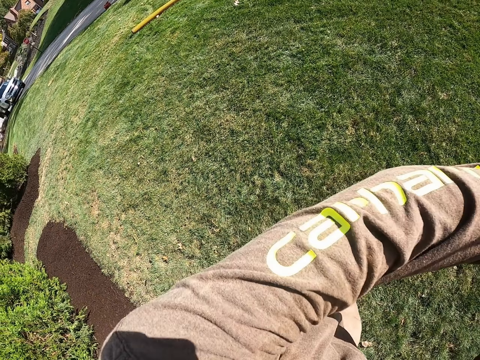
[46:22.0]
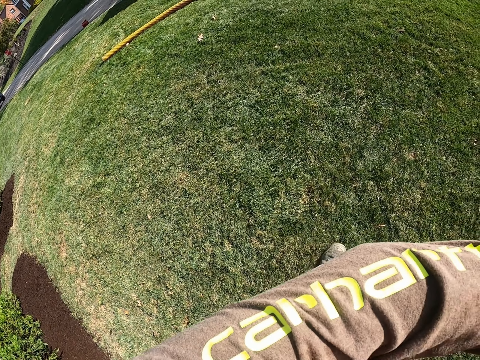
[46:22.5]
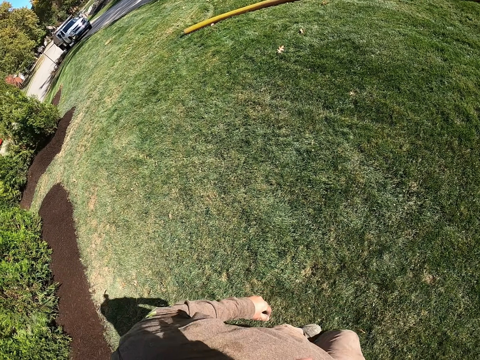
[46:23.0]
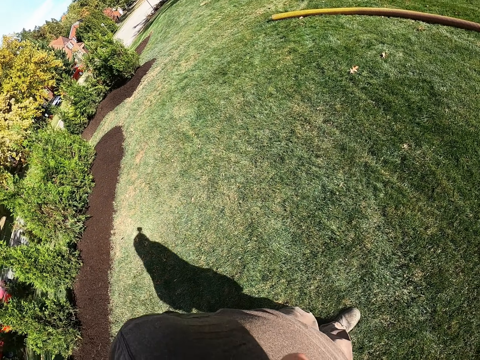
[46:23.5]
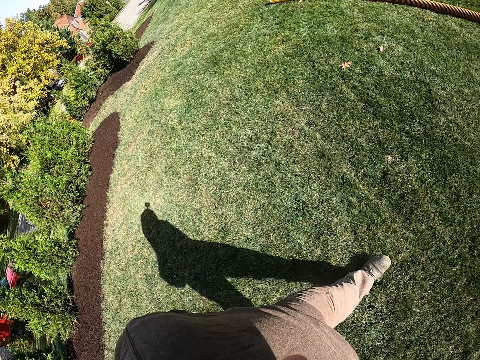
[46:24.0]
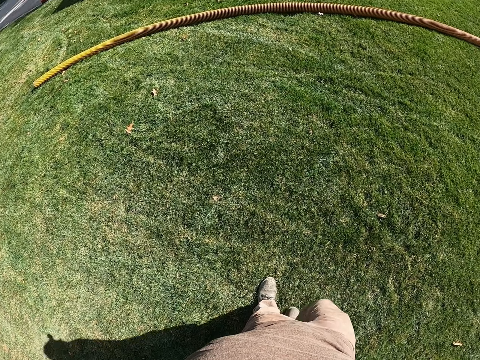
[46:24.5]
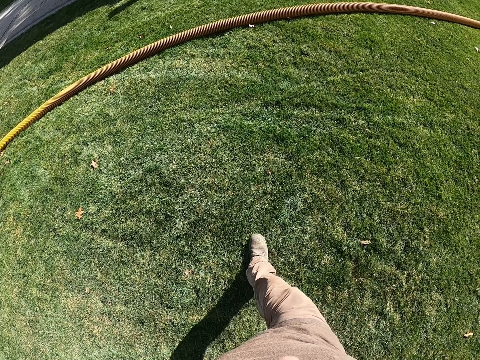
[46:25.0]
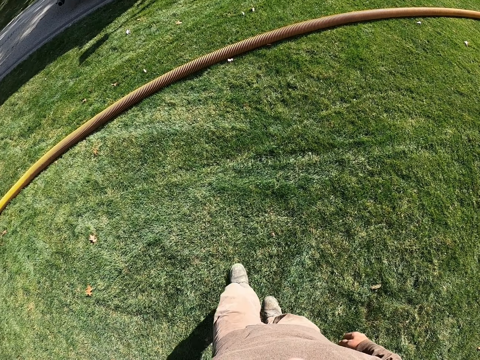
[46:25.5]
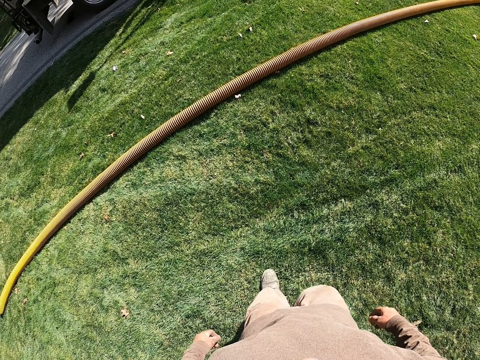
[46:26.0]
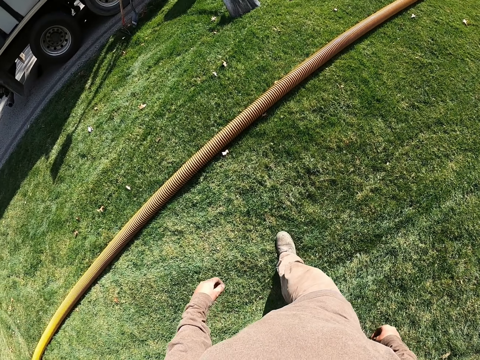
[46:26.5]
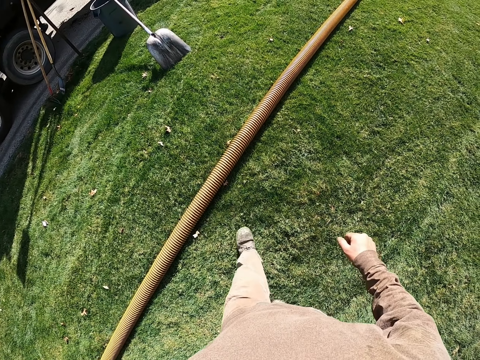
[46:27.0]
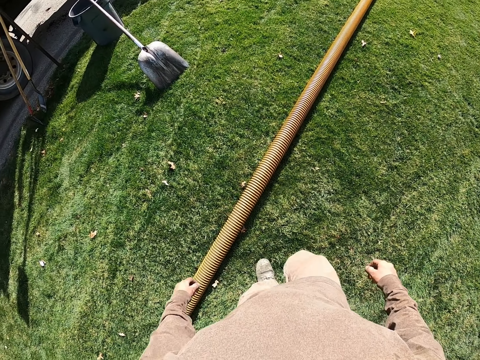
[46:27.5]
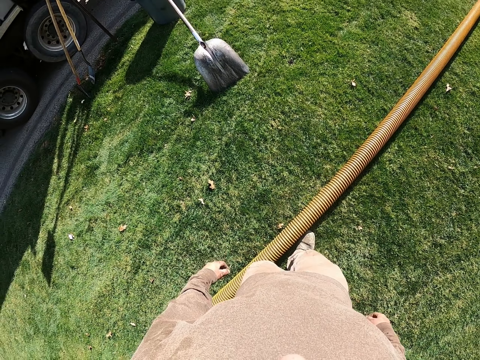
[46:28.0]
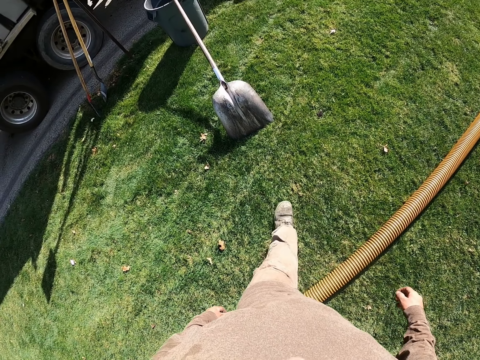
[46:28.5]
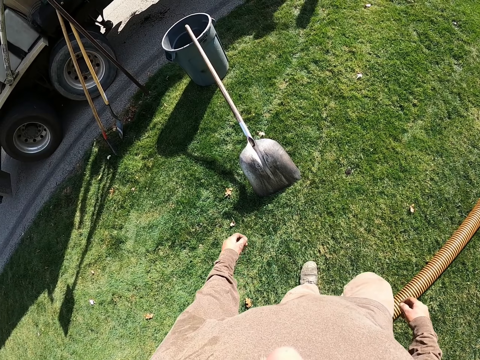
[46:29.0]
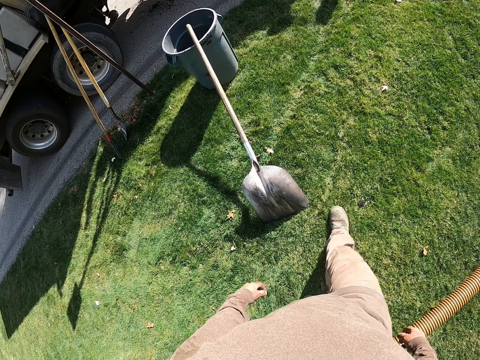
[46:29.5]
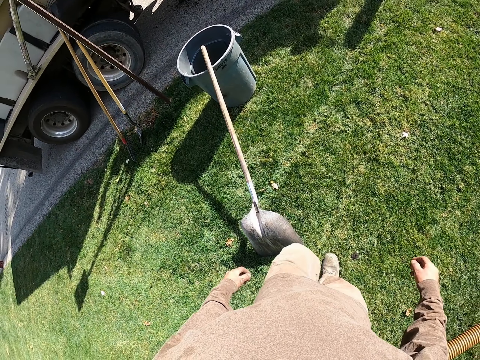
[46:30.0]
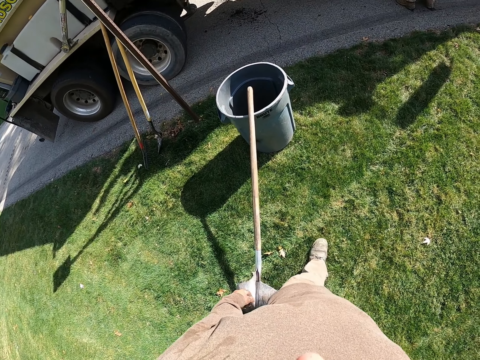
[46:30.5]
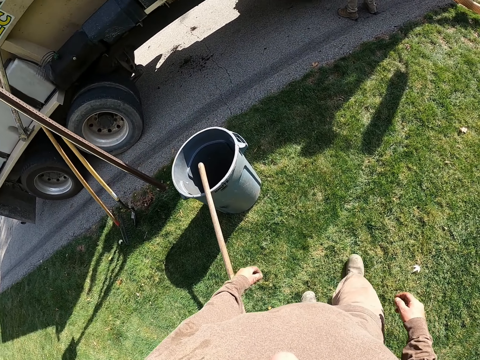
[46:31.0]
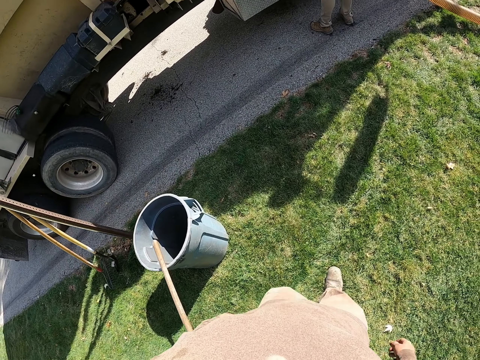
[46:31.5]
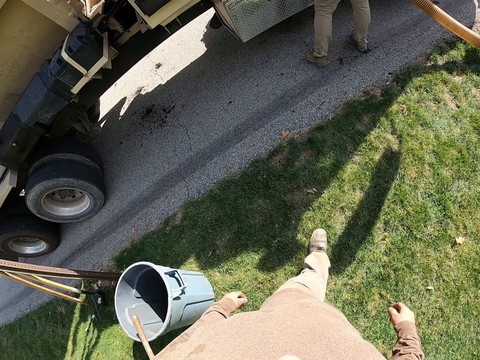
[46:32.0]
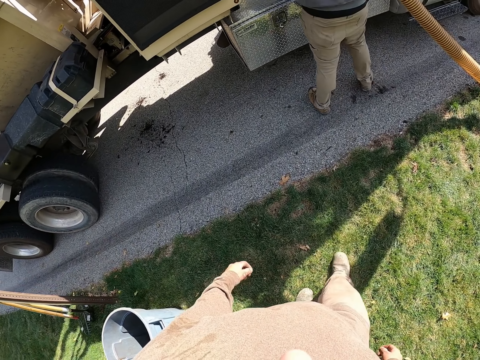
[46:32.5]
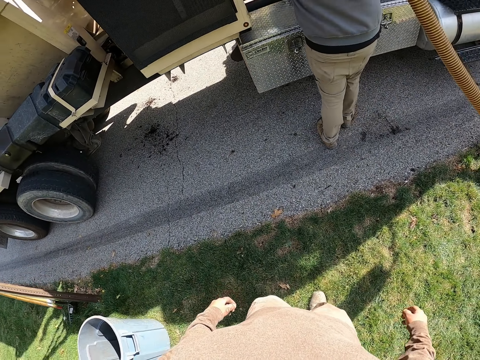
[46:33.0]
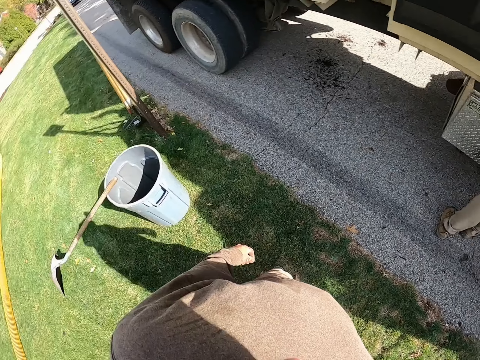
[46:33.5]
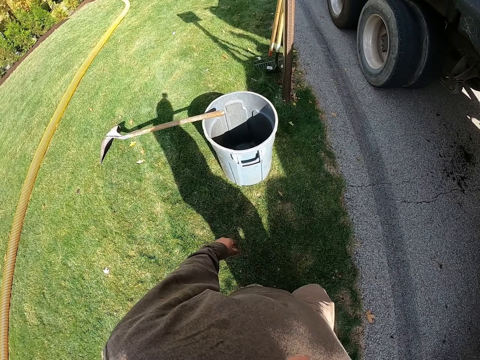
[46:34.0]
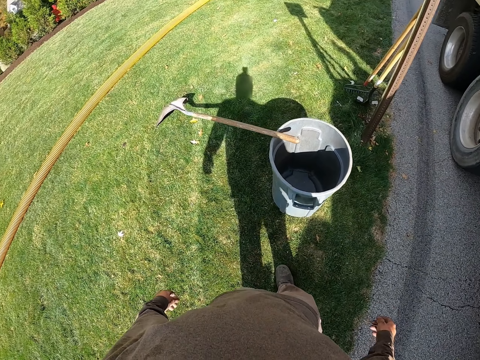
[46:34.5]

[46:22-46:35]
The camera wearer lifts his left hand. He walks forward. He looks around. He swings both hands. He walks ahead. A man moves to the left.

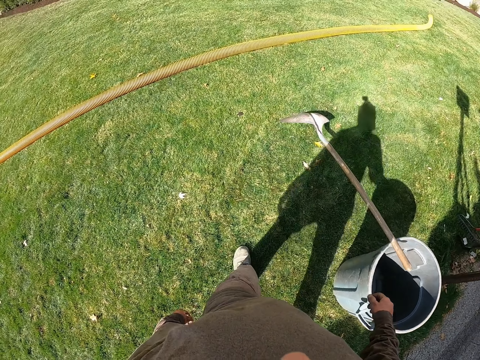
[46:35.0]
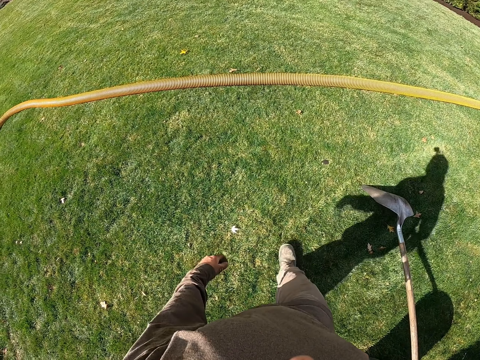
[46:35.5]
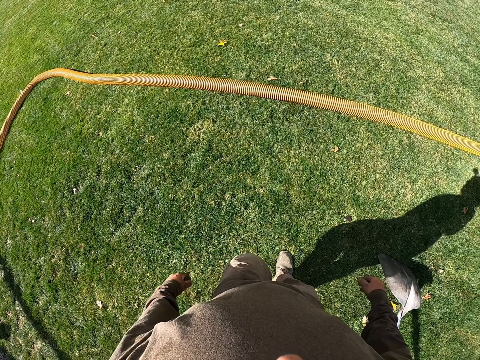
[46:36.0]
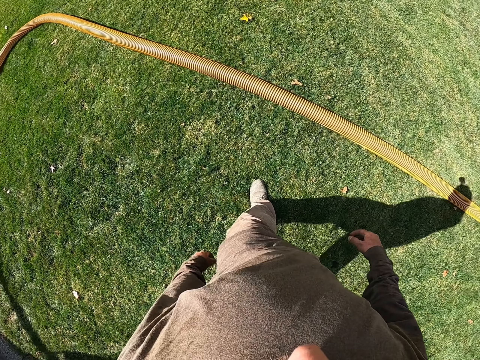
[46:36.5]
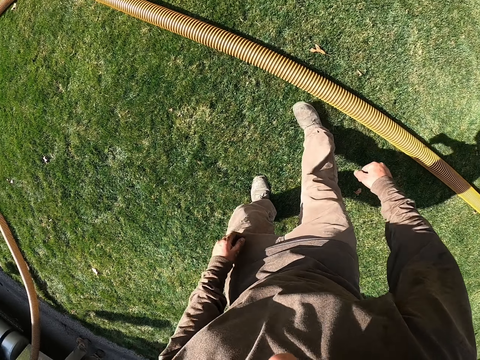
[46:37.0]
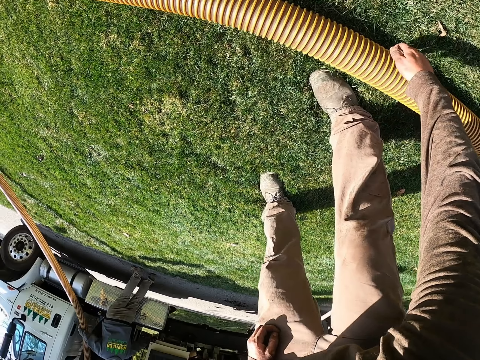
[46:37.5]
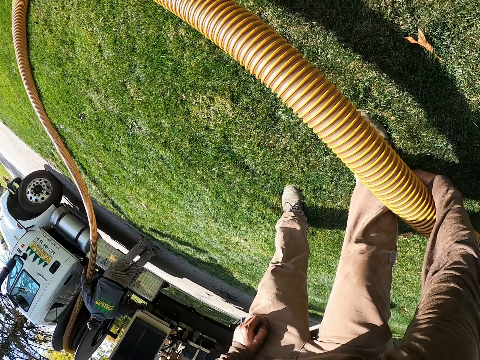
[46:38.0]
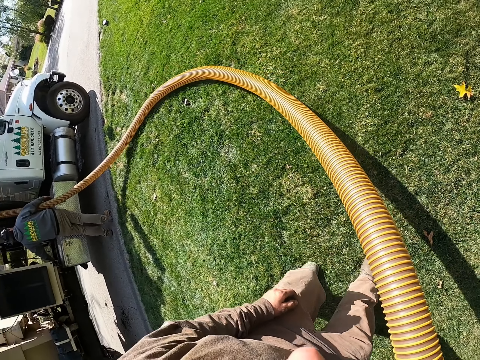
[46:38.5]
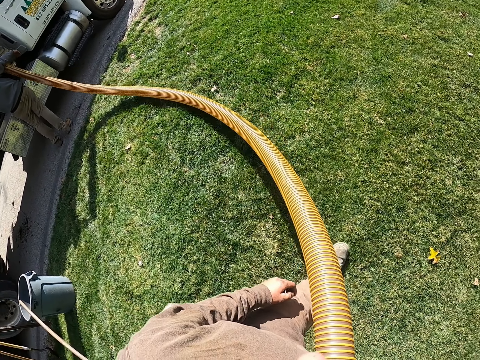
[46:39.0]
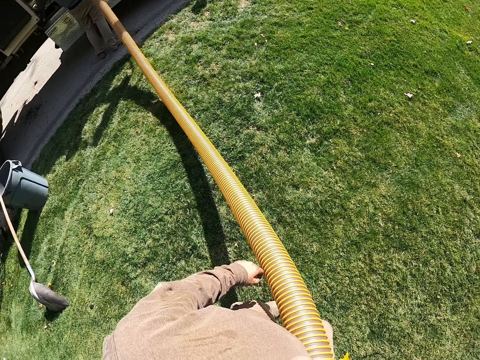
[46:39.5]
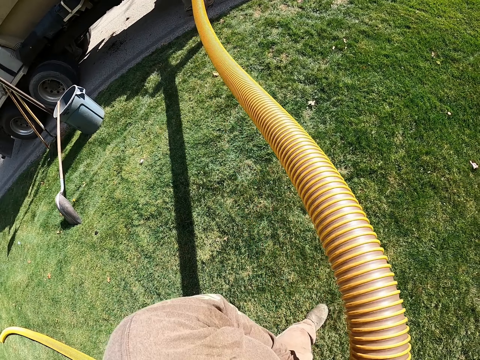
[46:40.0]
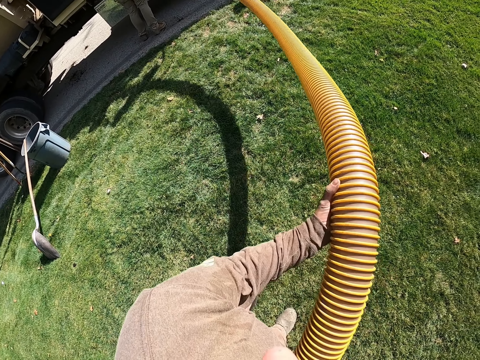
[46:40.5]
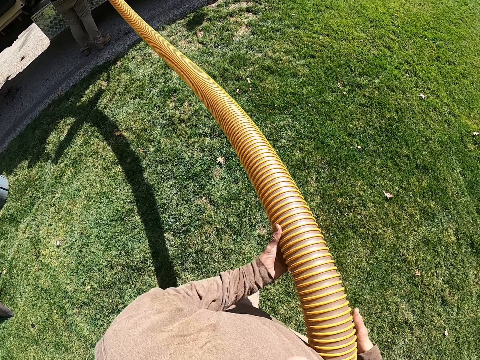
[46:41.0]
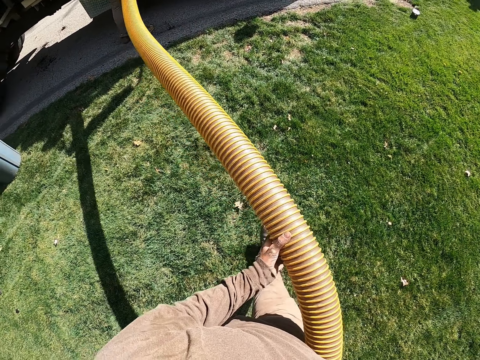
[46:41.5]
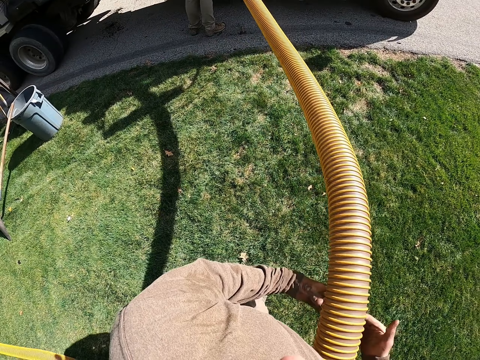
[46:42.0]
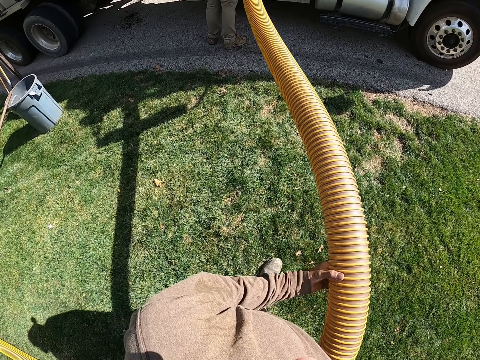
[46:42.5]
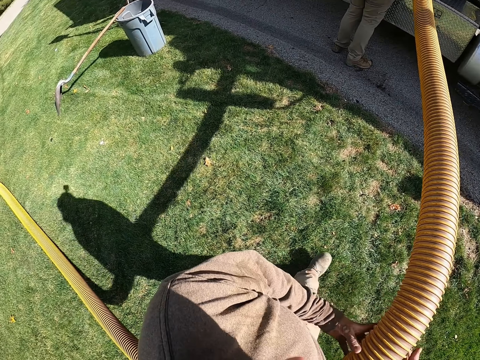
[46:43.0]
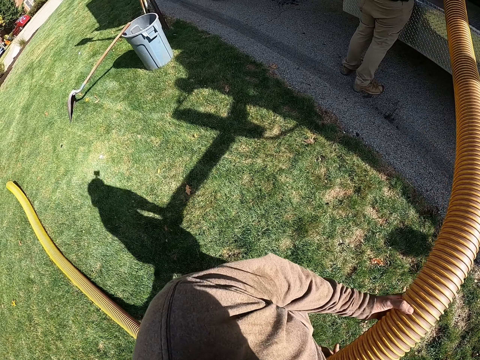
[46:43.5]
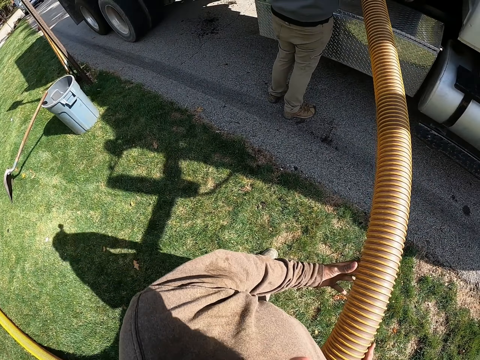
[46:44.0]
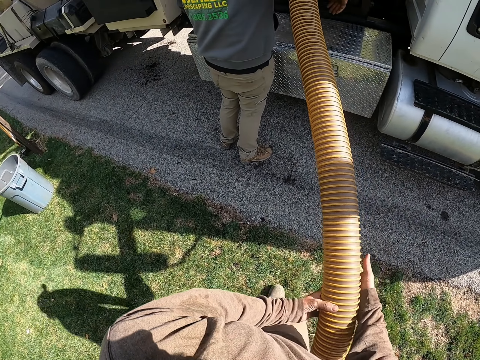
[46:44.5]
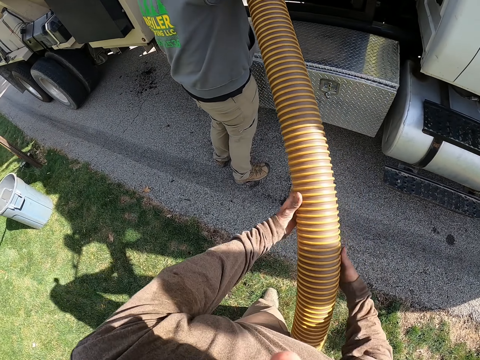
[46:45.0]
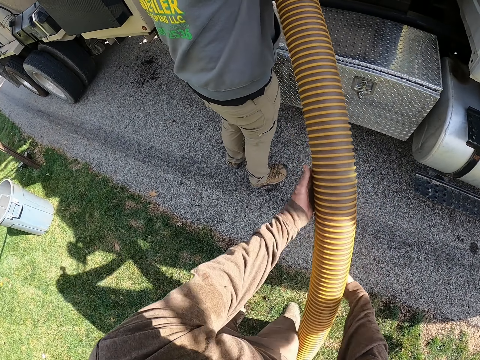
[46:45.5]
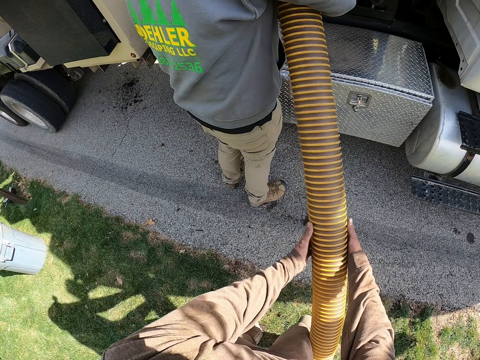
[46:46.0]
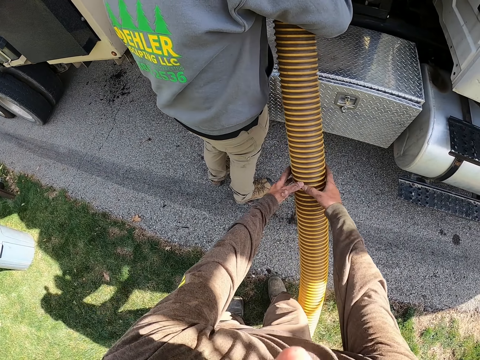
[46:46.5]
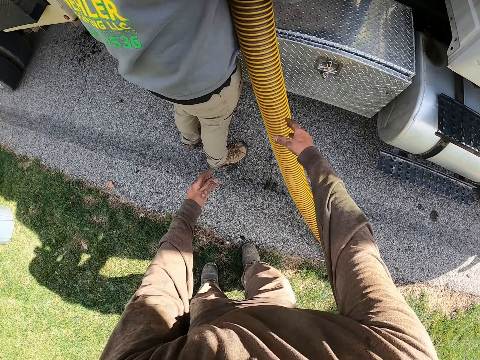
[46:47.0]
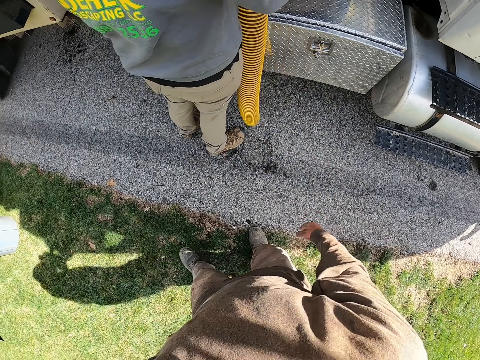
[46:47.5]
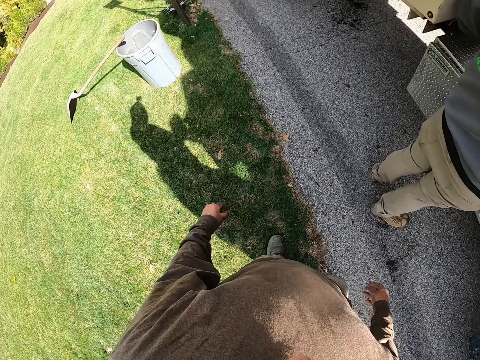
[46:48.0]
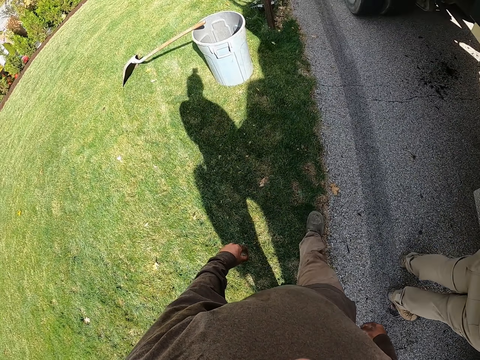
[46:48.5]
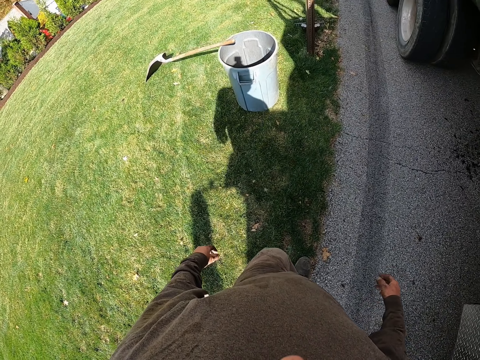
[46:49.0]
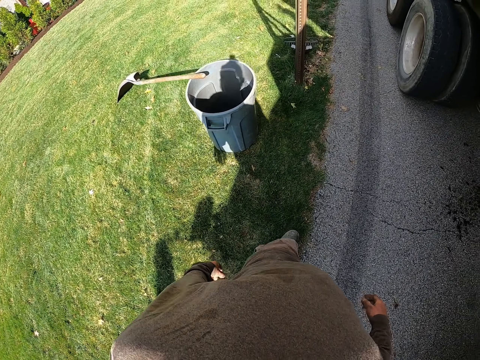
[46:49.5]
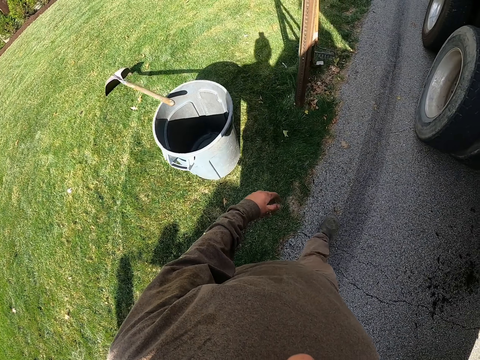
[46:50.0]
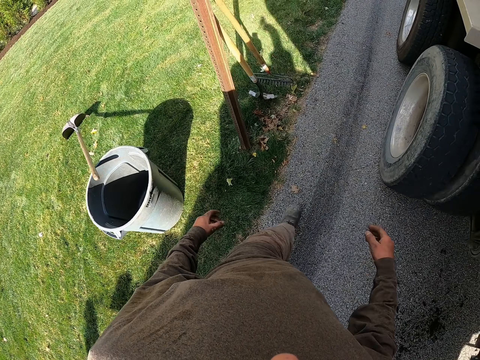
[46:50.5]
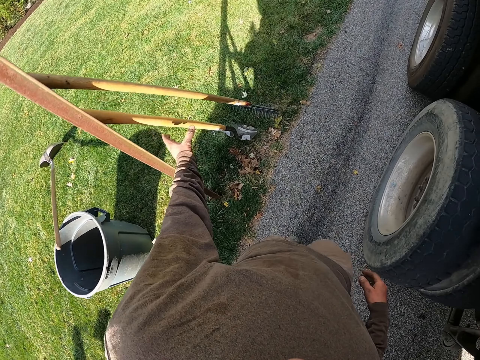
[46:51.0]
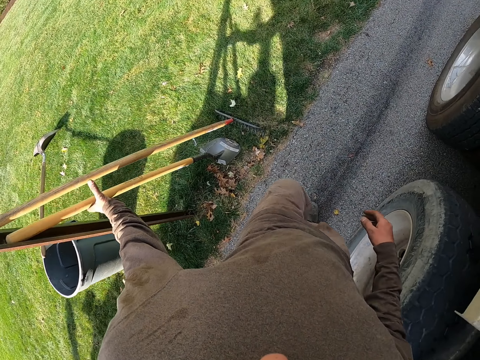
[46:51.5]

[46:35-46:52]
The camera wearer looks around, turns to the left, walks forward, and picks up a pipe from the ground. They carry the pipe with the right hand. They pull the pipe with both hands. They push the pipe. They walk ahead. They pull the pipe with both hands. A man holds the pipe. The camera wearer looks at the ground and walks to the left.
